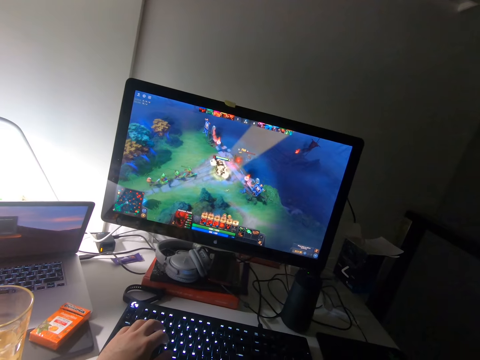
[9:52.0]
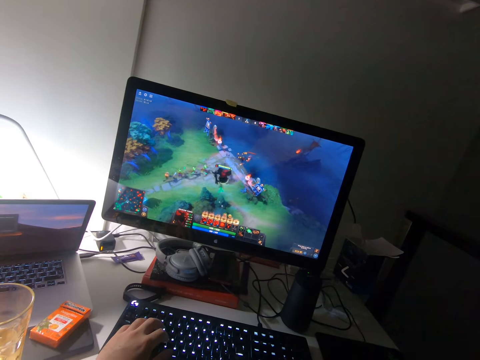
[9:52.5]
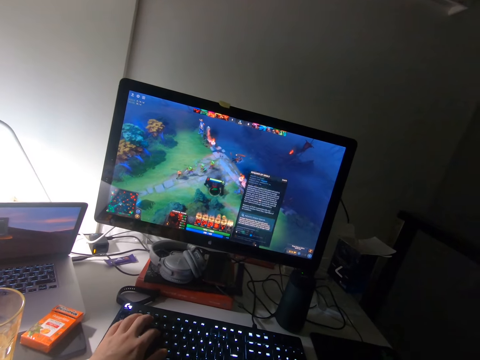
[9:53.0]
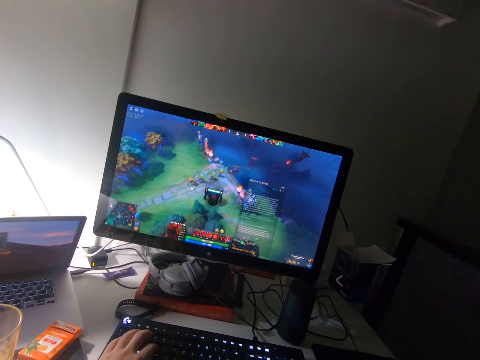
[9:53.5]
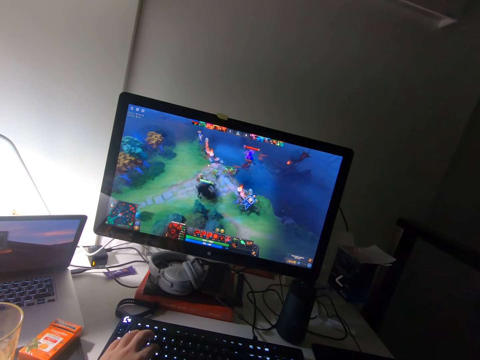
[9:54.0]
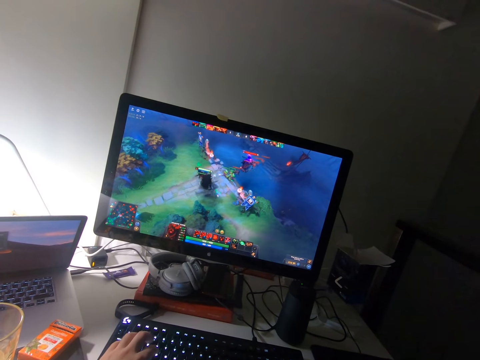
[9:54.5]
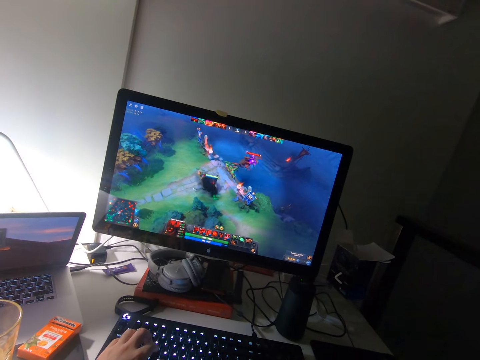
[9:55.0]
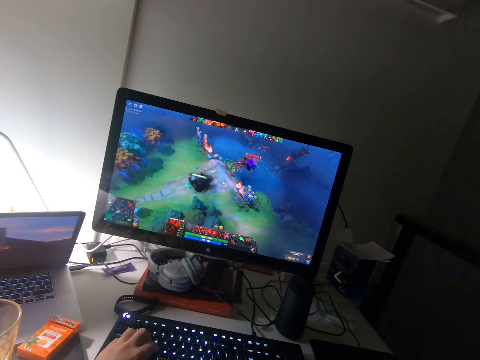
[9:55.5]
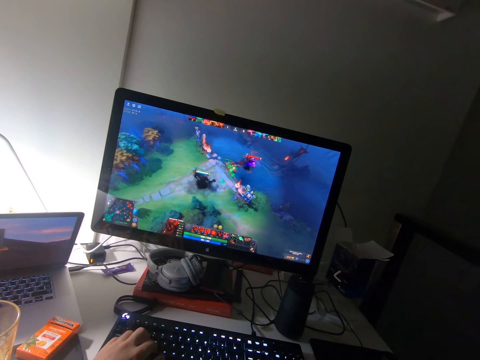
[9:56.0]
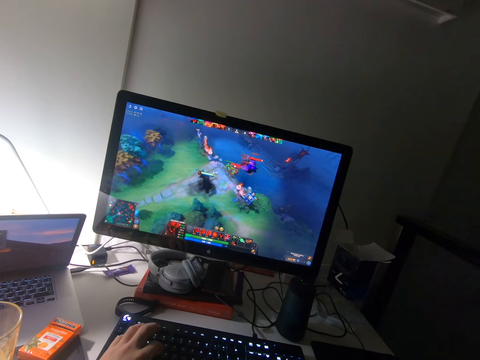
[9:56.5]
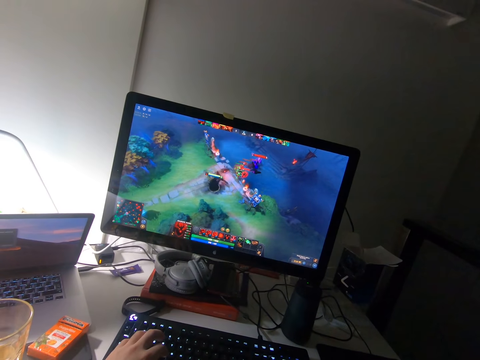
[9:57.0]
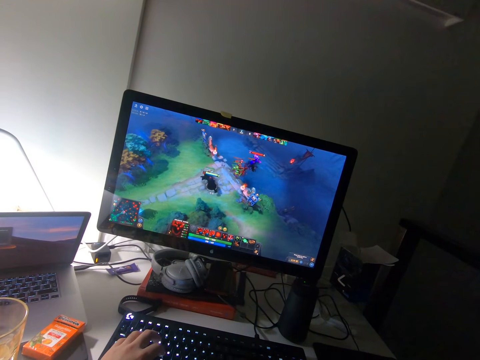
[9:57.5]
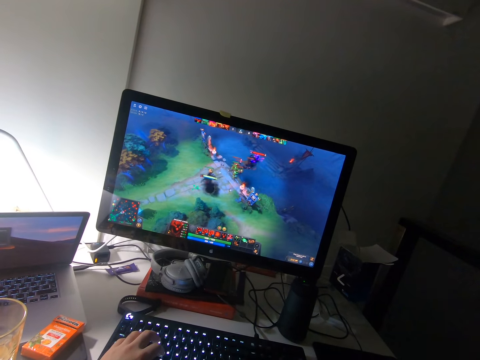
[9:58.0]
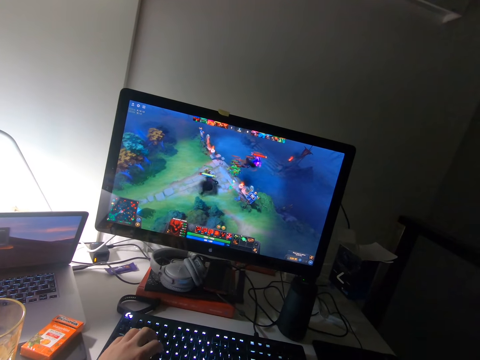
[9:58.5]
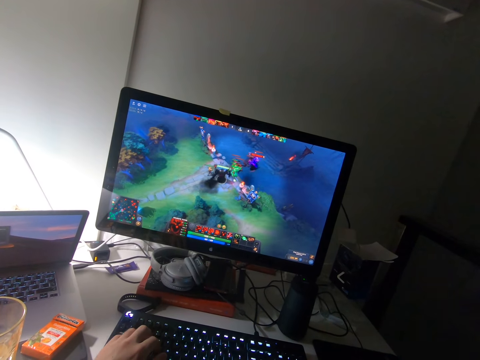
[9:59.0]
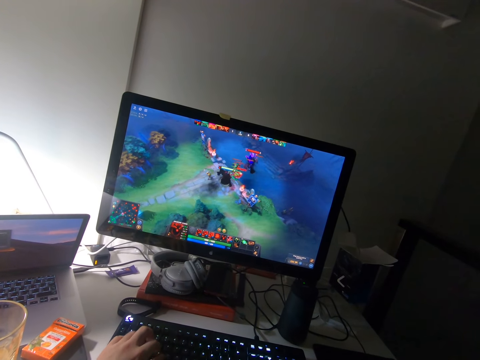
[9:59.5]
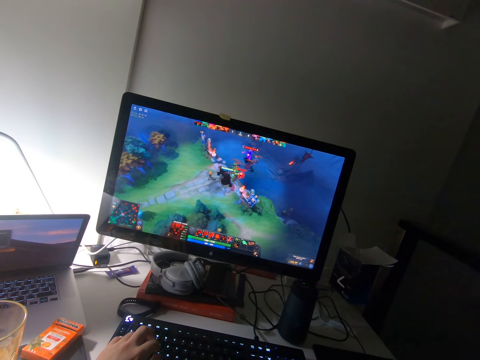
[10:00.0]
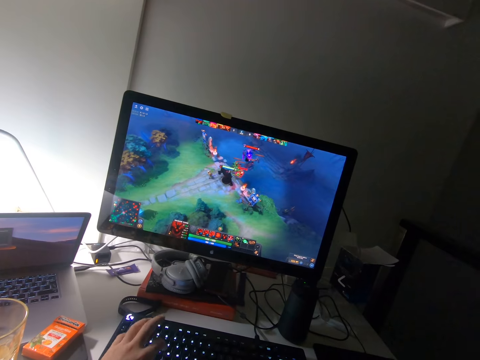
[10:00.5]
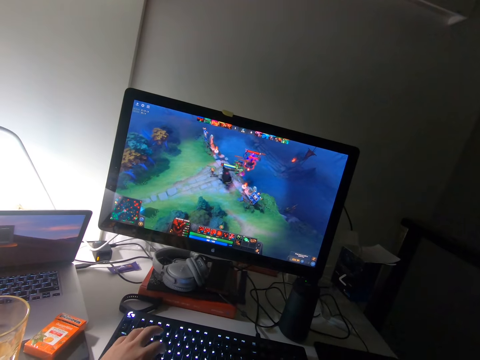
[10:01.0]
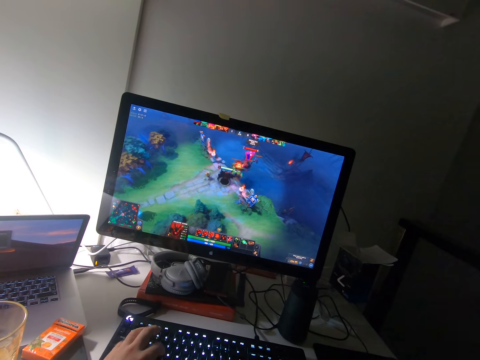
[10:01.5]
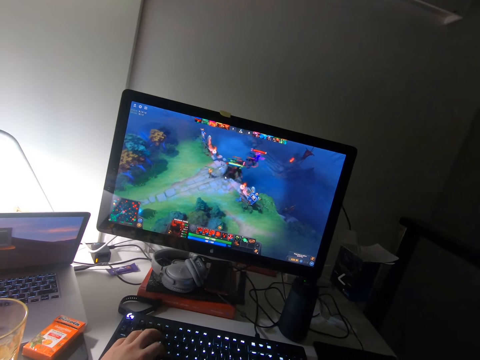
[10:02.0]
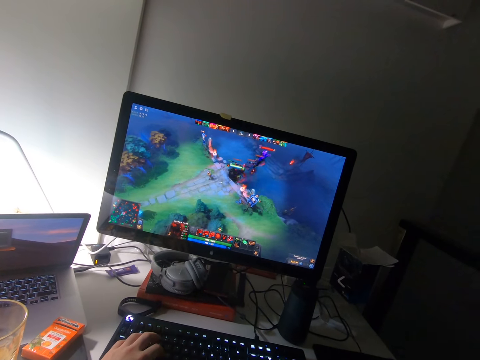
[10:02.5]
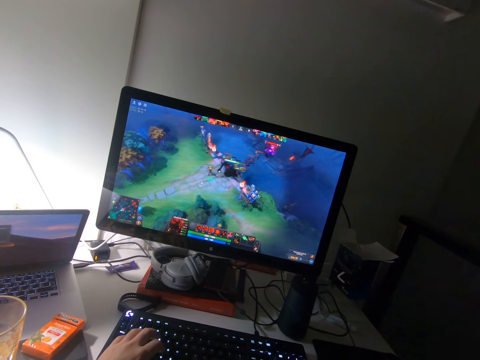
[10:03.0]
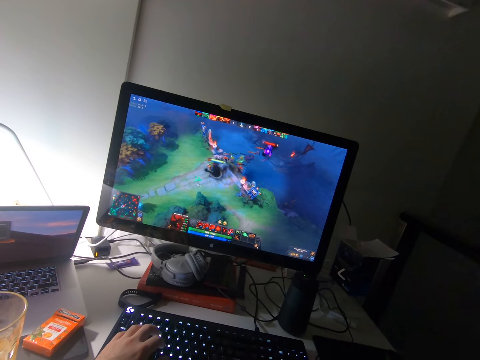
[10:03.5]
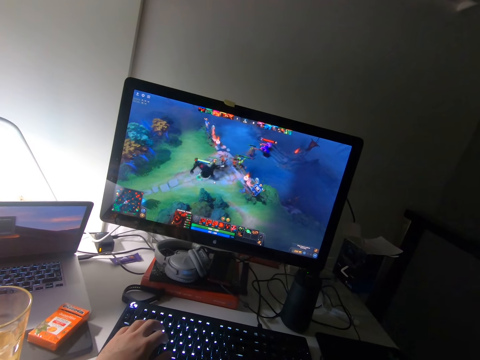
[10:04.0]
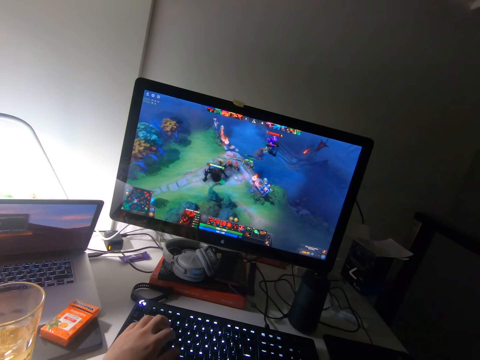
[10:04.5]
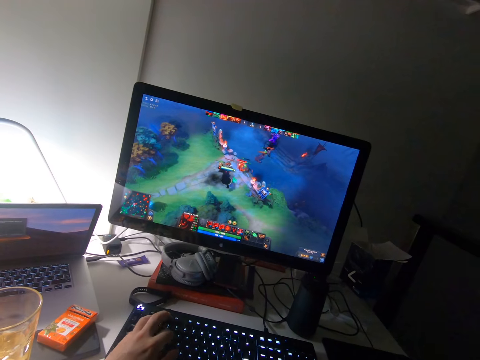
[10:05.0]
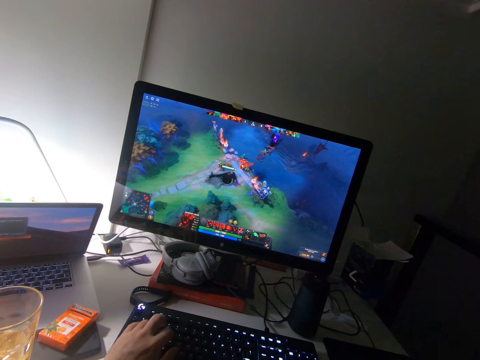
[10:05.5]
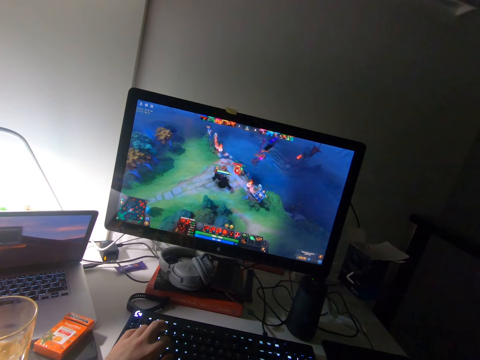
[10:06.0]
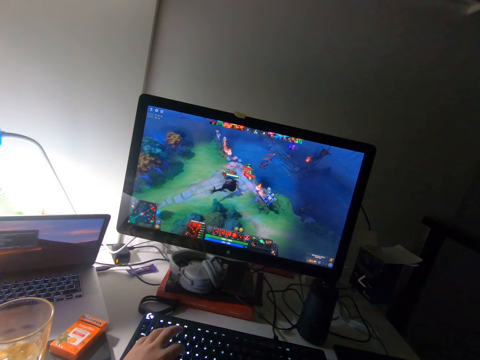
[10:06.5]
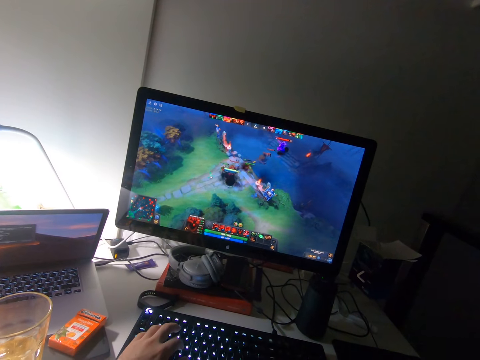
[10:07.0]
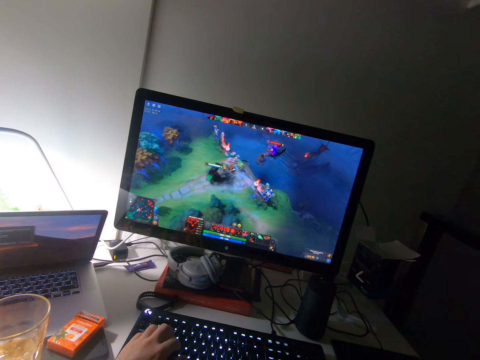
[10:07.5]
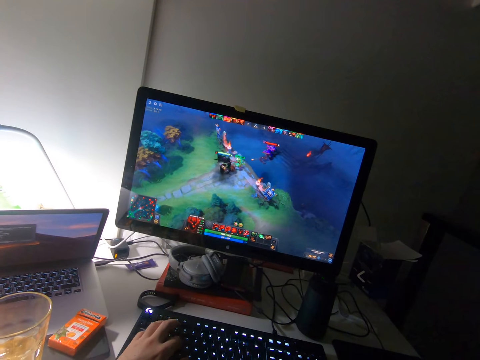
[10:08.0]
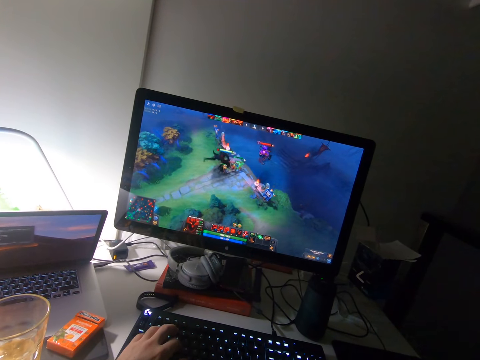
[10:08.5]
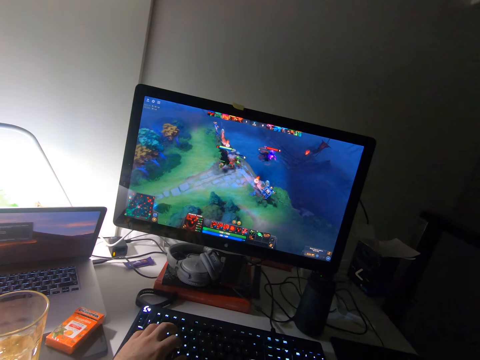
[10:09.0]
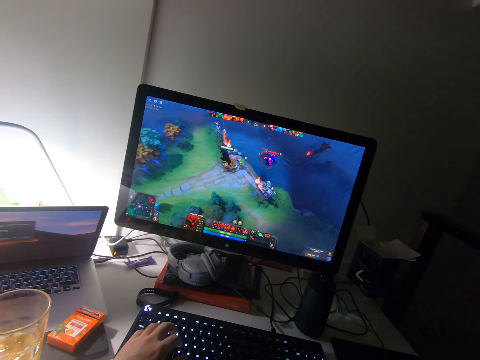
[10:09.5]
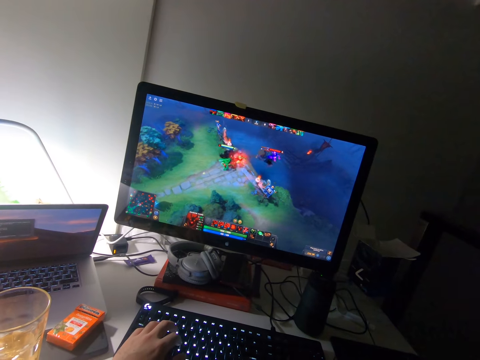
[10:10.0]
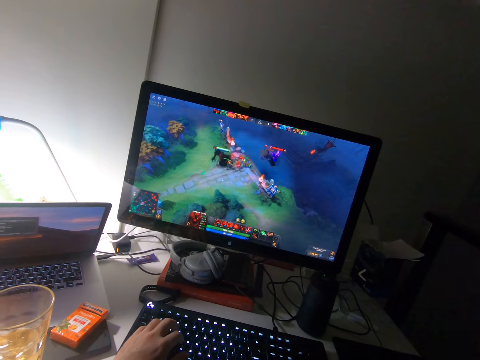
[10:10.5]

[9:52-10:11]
The camera wearer presses the mouse. They operate the keyboard. They press the mouse. They operate the keyboard. They press the mouse. They operate the keyboard. They stare at the computer screen.

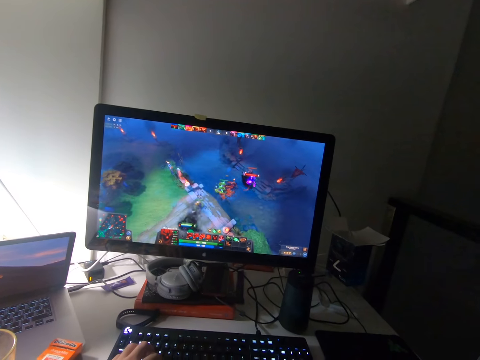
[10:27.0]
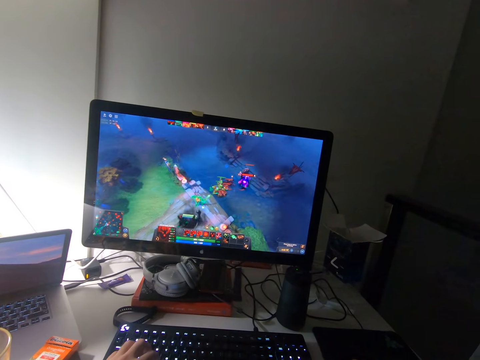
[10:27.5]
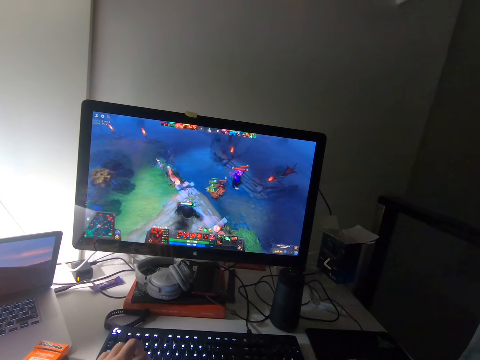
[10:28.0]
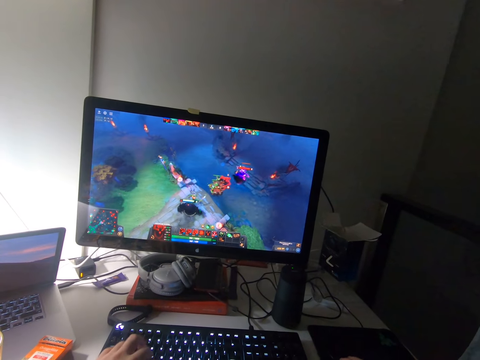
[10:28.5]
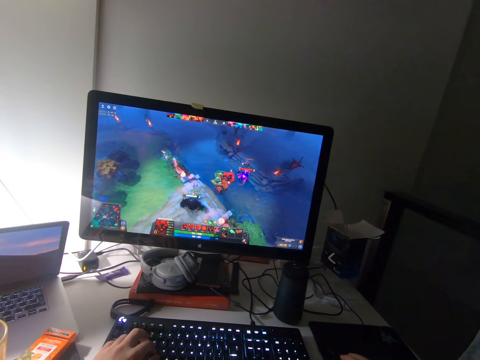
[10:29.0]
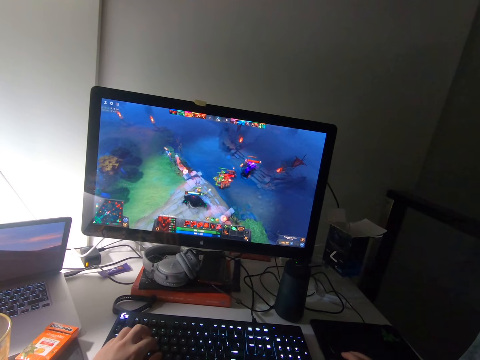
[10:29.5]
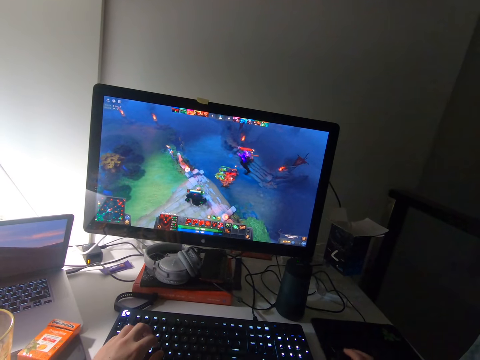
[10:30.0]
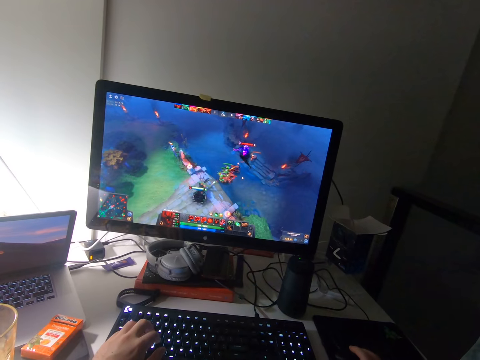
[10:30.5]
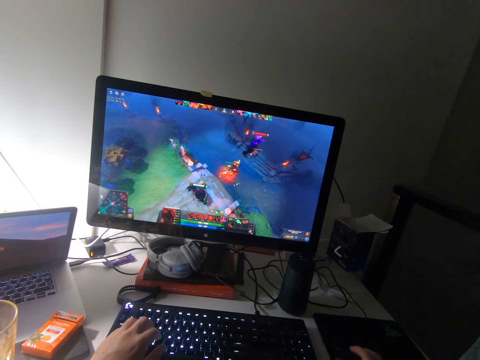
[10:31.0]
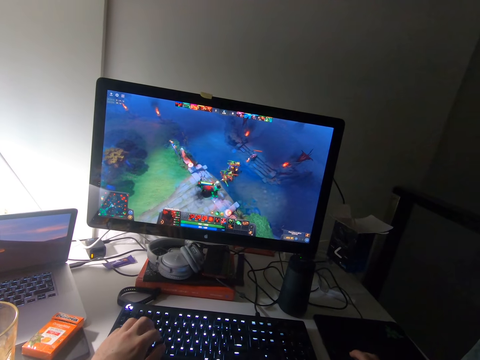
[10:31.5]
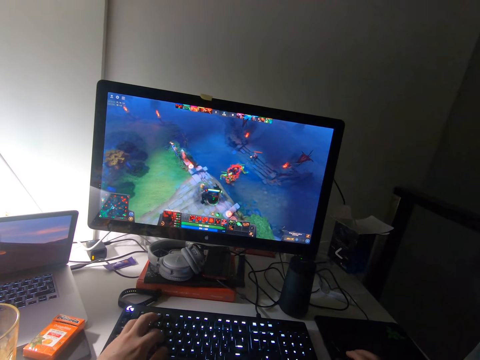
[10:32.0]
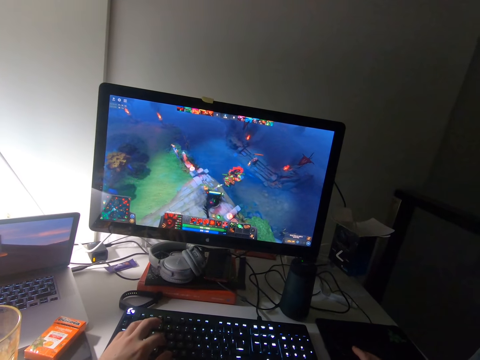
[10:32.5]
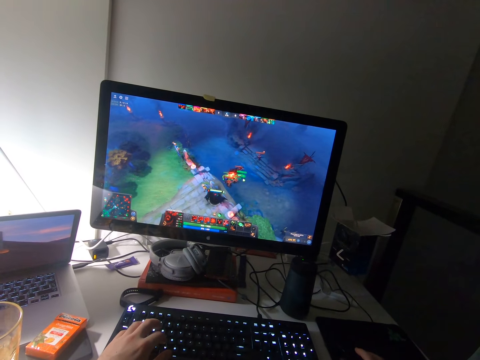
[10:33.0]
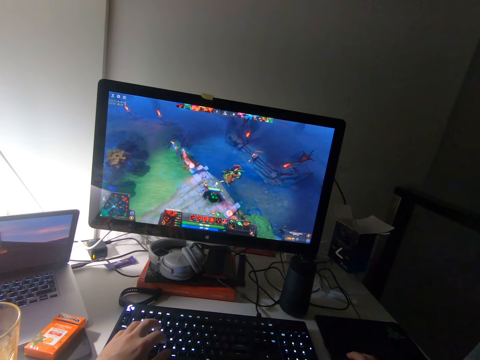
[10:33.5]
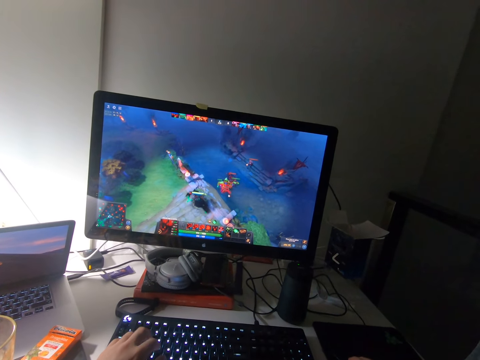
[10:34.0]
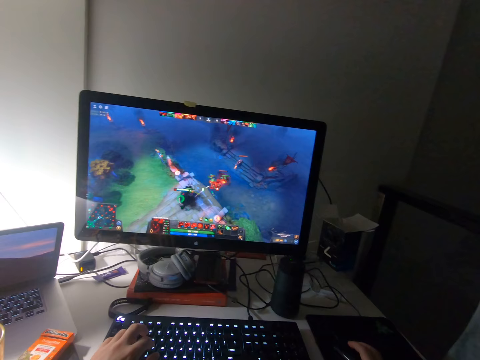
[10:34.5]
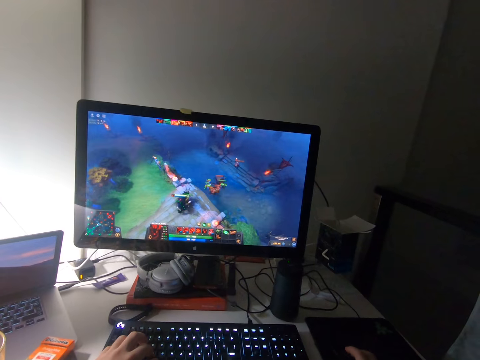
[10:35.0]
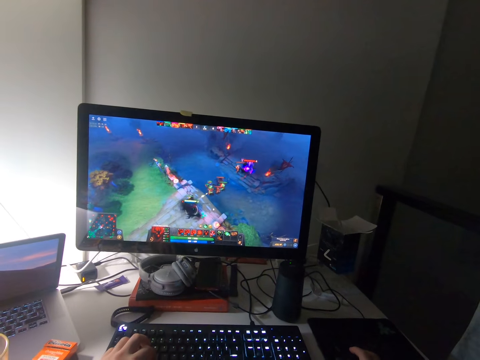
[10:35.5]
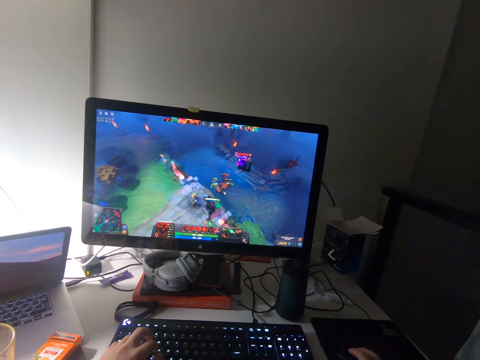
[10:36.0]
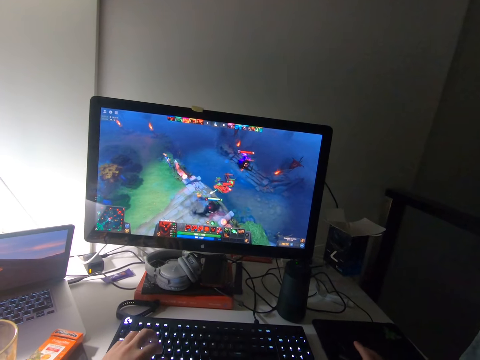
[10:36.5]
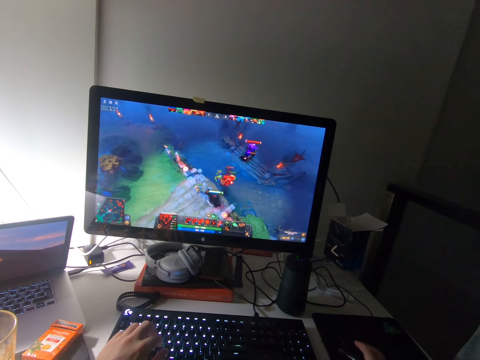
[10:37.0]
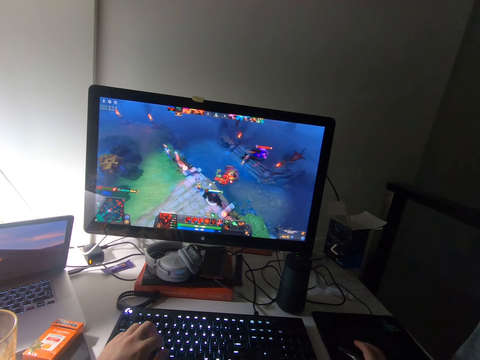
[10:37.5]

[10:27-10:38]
The camera wearer operates the keyboard. They press the mouse. They operate the keyboard. They press the mouse. They operate the keyboard. They press the mouse. They operate the keyboard. They press the mouse.
